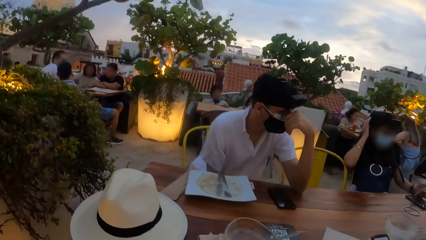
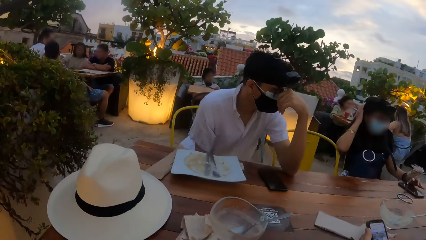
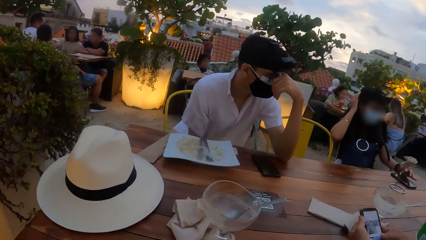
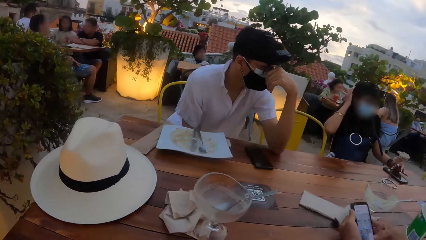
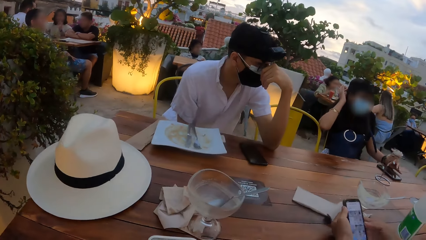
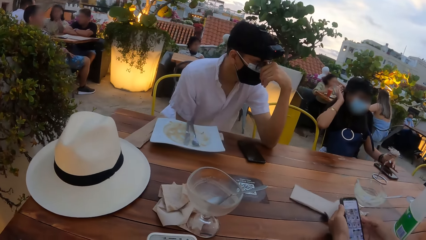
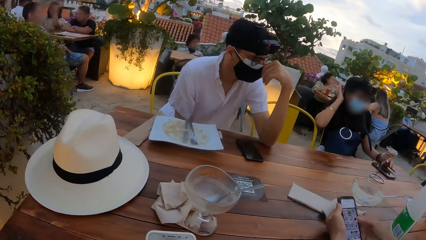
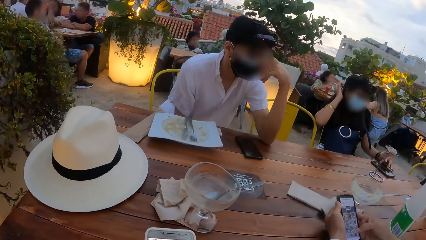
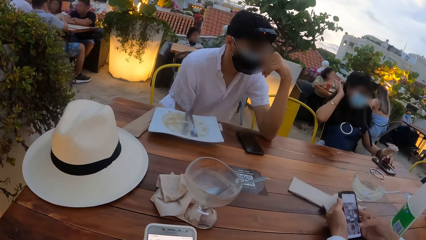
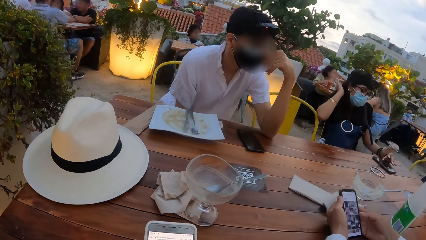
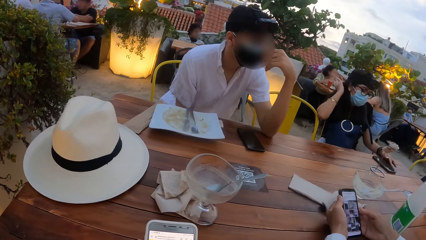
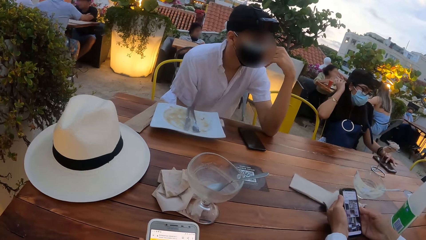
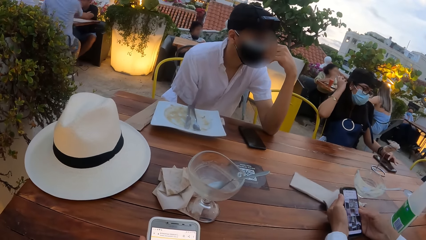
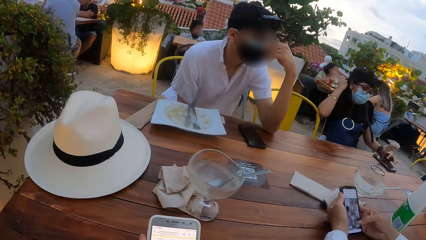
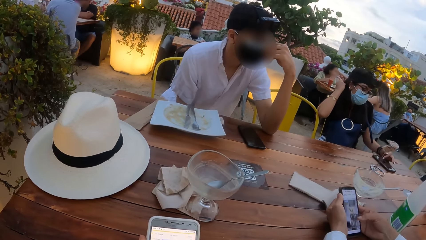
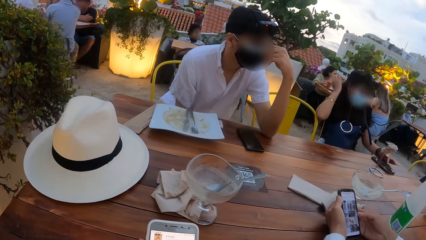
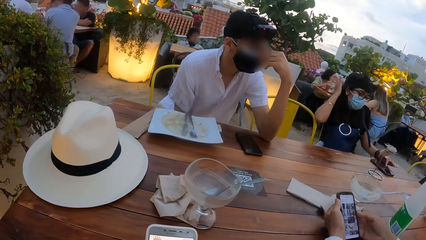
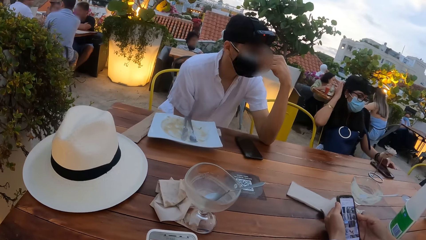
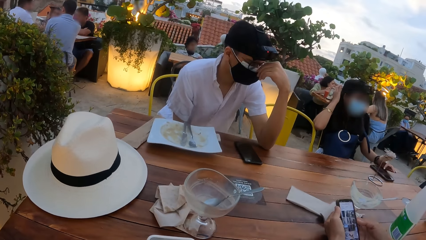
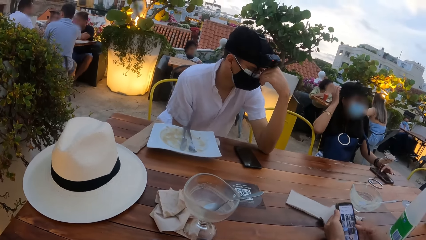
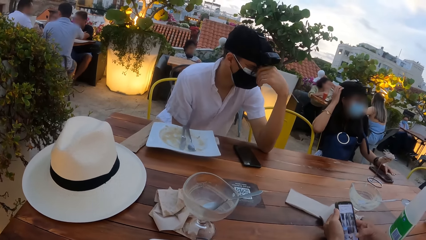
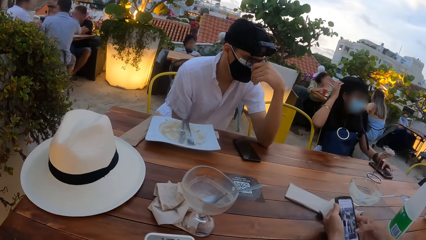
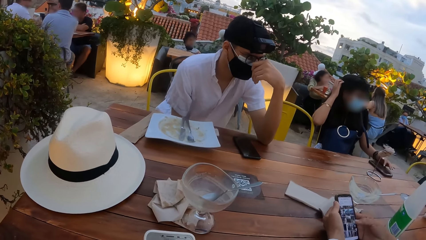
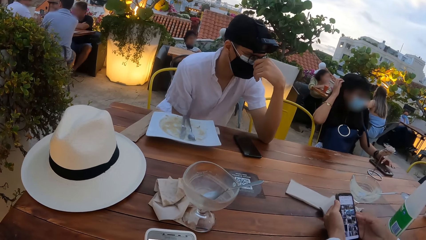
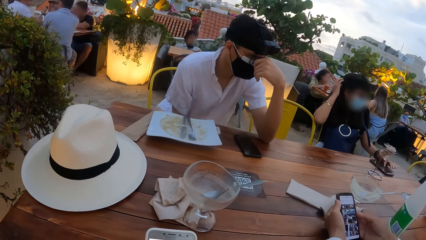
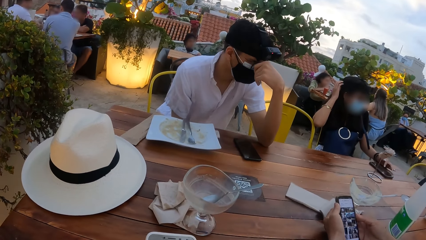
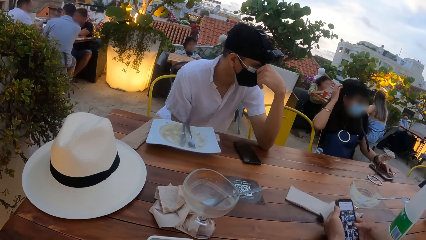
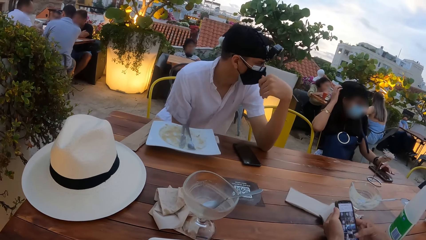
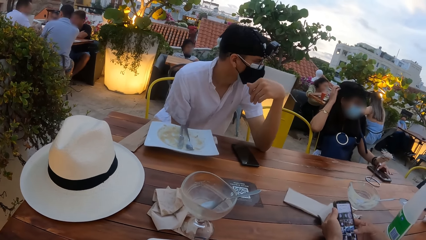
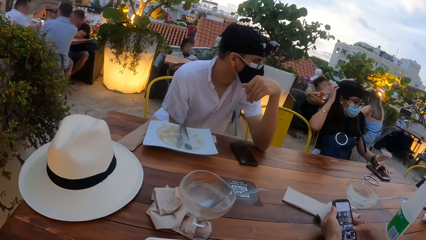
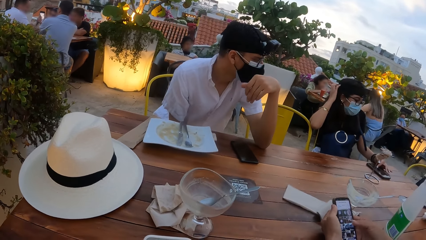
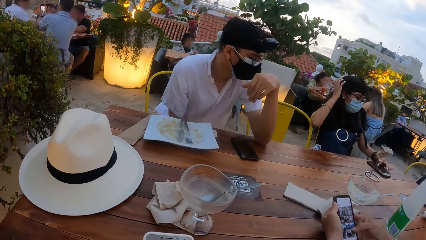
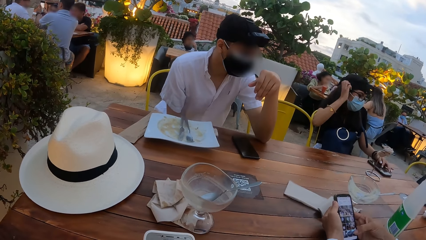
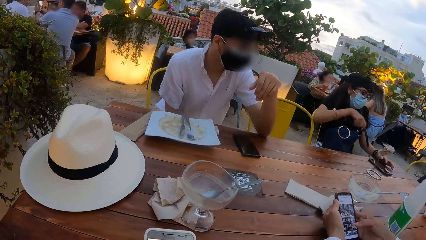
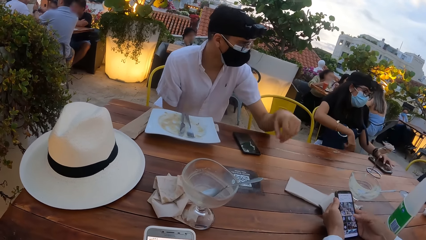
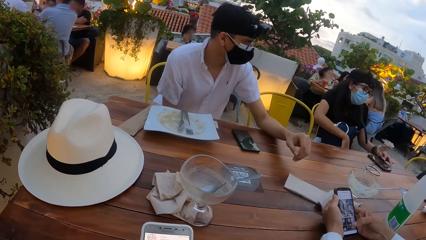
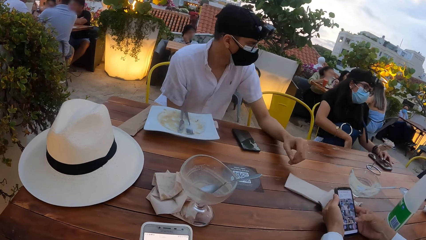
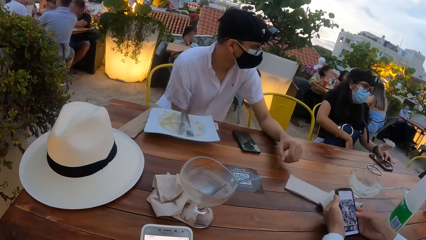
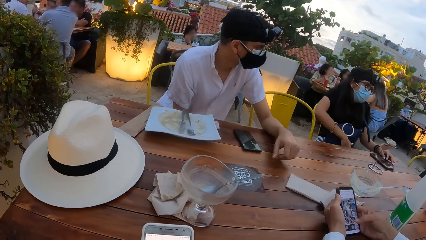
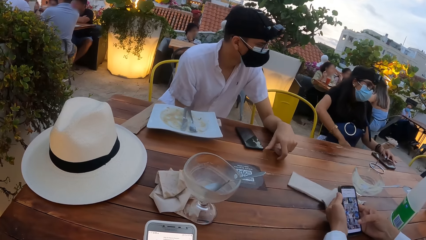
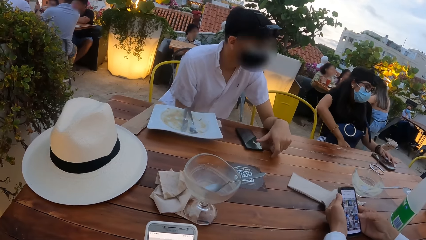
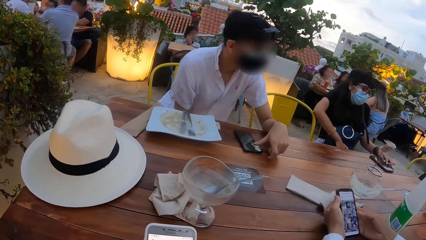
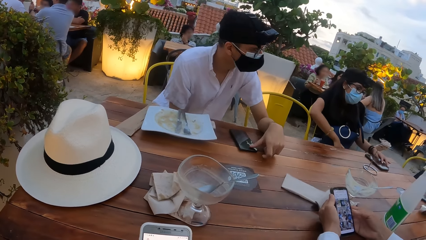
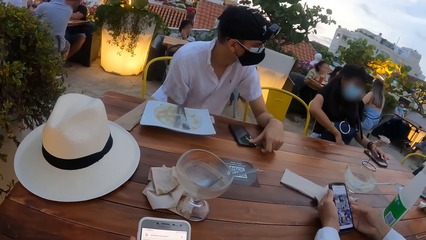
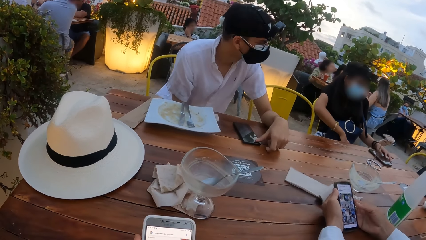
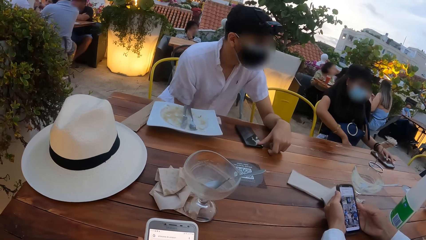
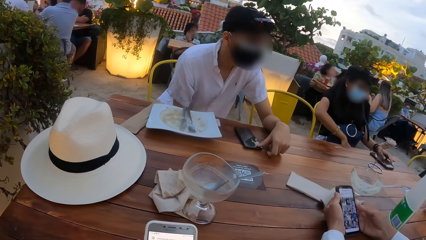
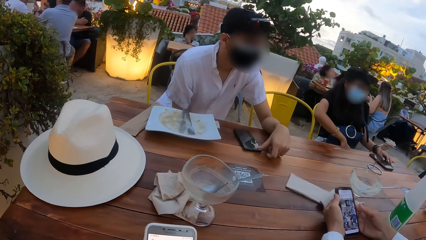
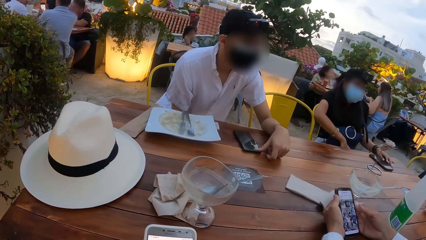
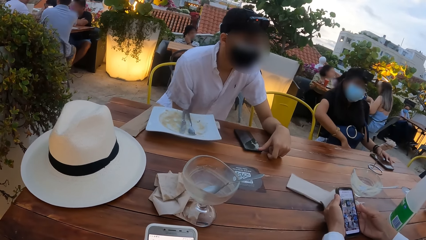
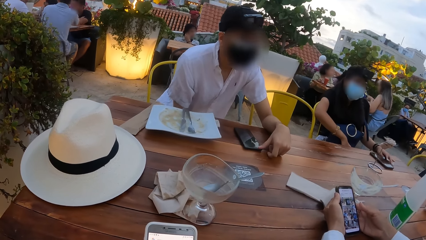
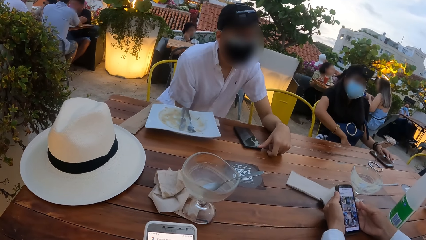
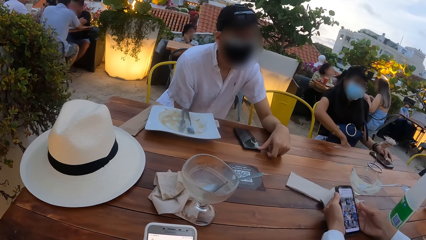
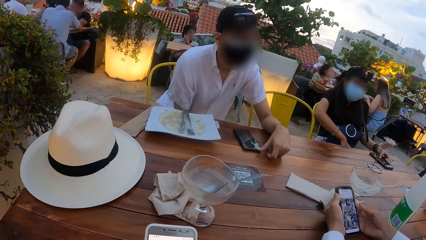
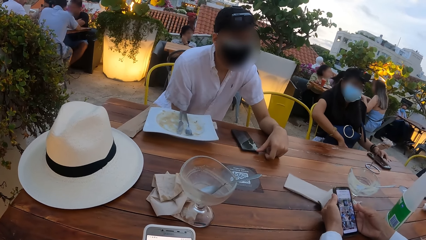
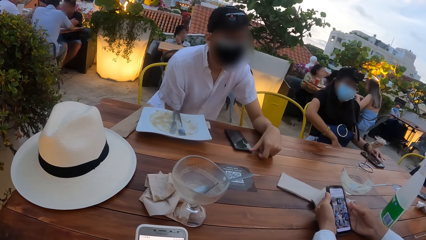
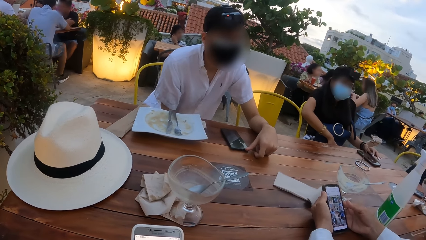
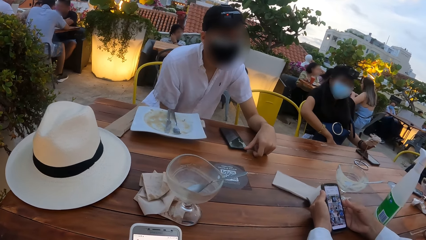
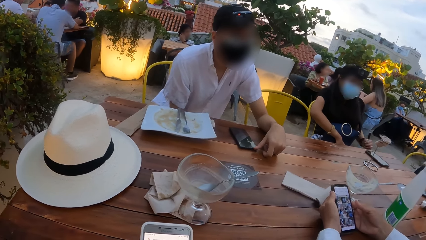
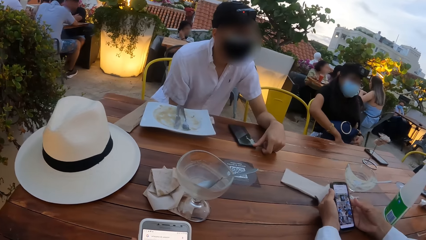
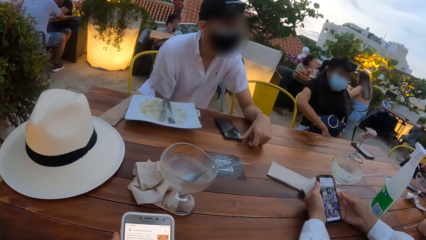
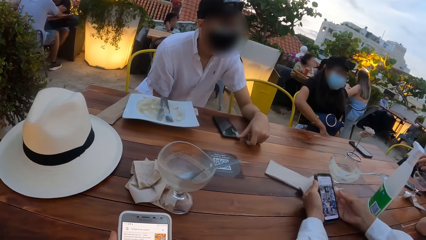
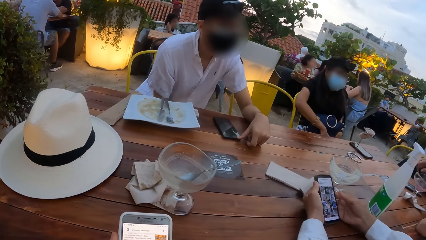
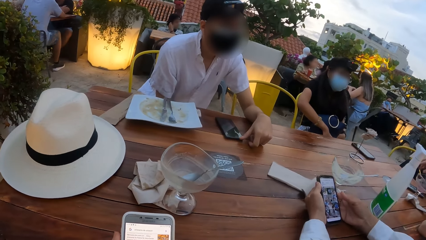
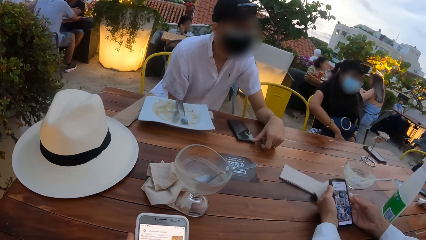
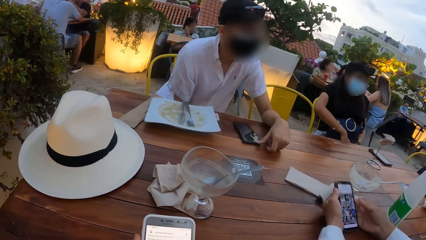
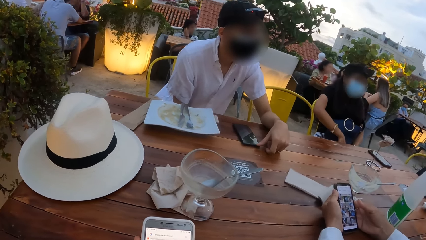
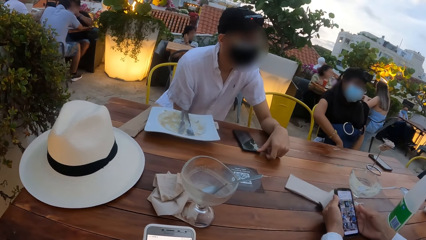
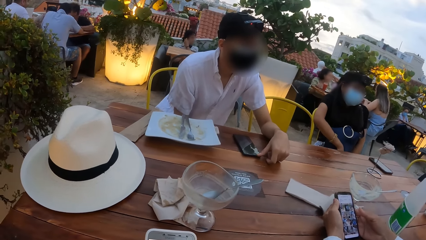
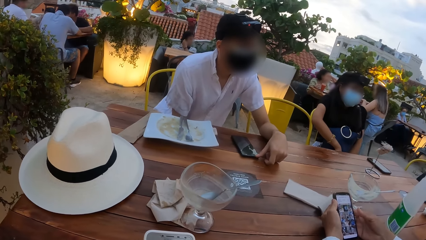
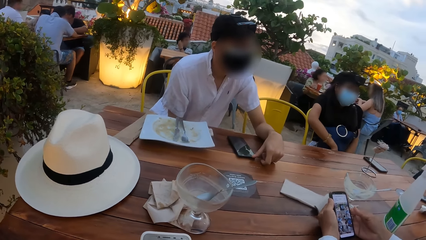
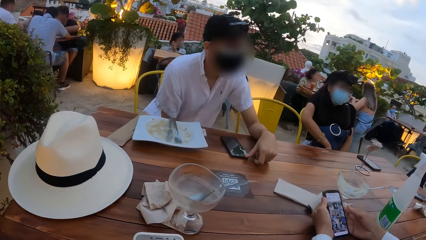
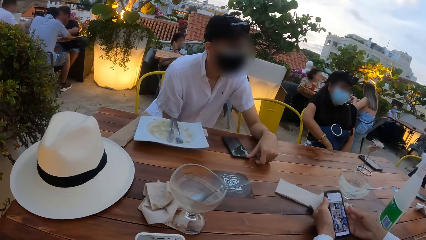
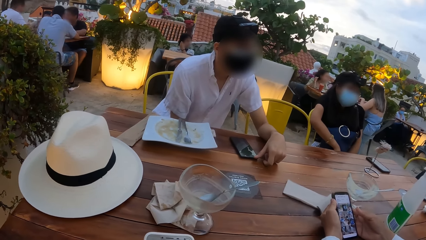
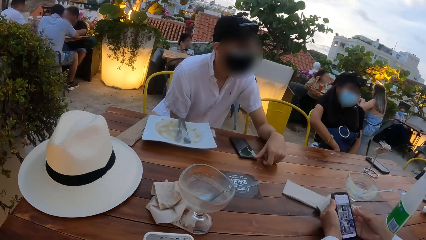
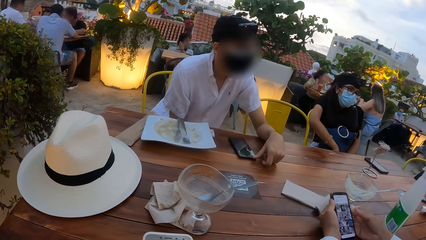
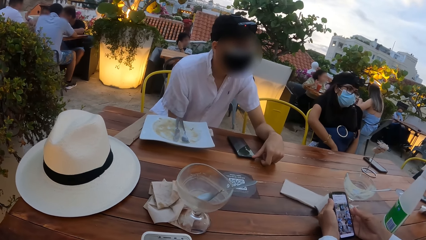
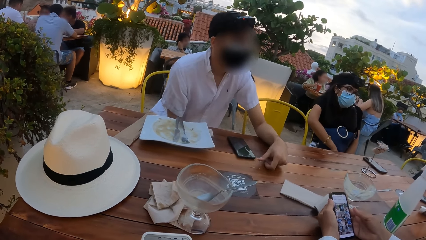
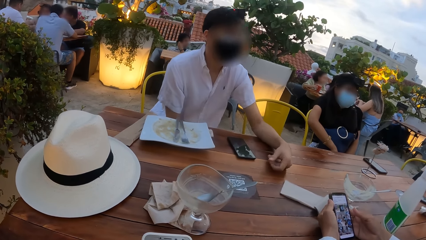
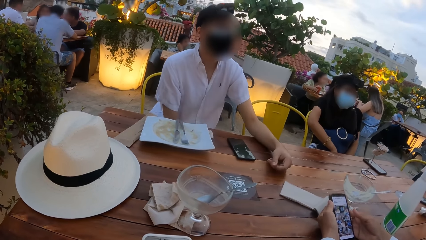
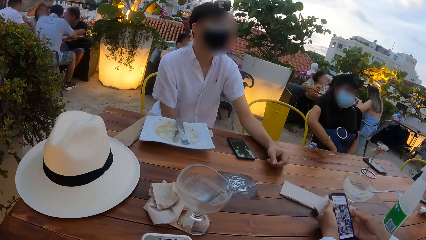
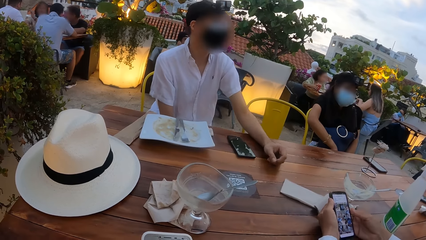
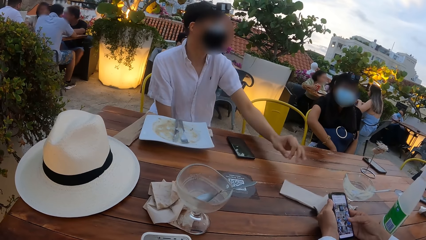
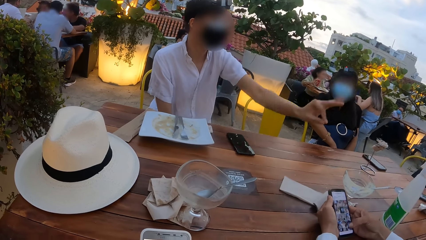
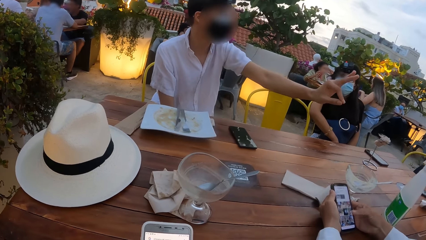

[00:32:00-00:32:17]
The camera wearer looks at a person. Another person scrolls down his phone. A woman operates her phone. The first person touches his face mask and looks at the woman. The woman touches a bag on her lap with her right hand. The first person rests his hand on a table. The second person scrolls his phone. A man touches the phone on the table with his left hand. The woman holds the bag on her lap with her hands.
